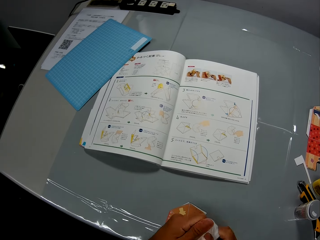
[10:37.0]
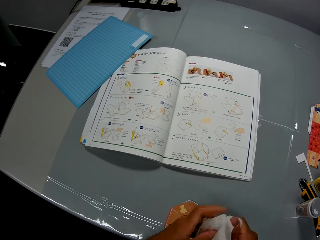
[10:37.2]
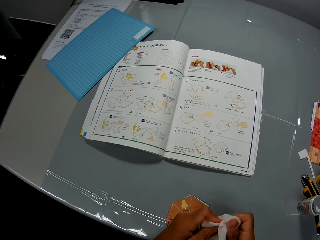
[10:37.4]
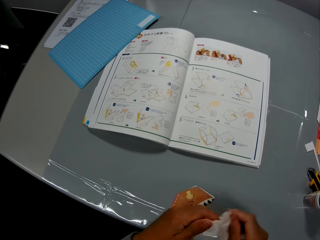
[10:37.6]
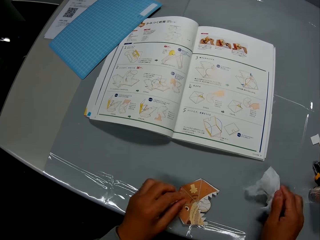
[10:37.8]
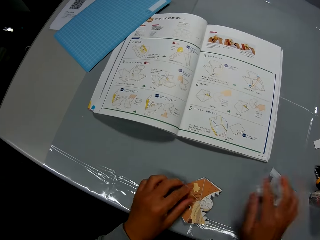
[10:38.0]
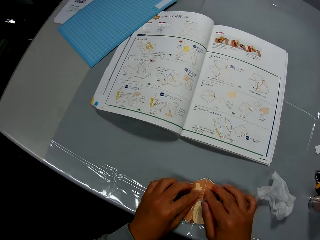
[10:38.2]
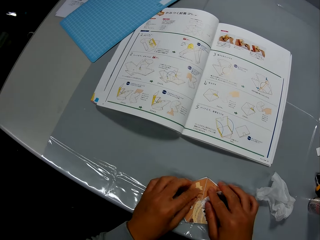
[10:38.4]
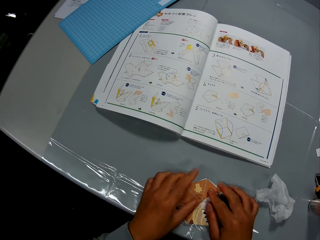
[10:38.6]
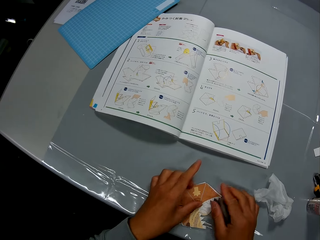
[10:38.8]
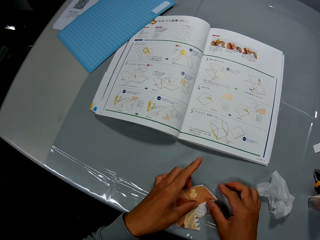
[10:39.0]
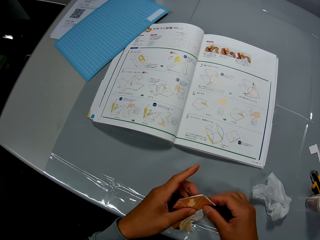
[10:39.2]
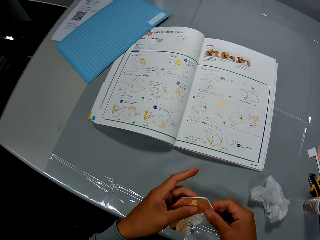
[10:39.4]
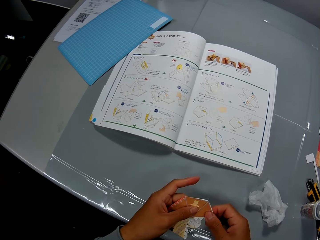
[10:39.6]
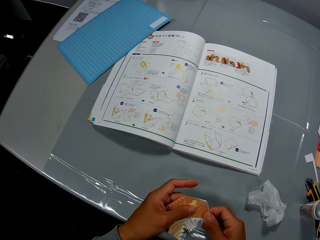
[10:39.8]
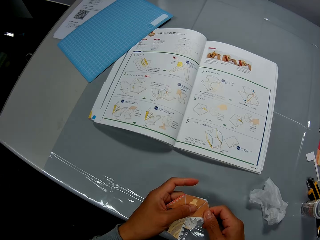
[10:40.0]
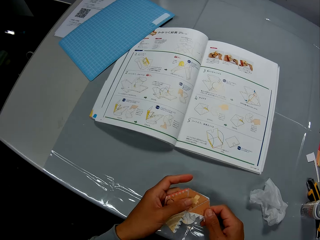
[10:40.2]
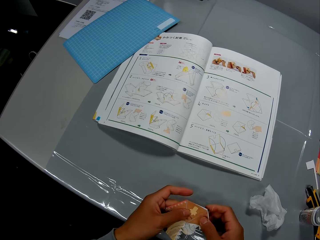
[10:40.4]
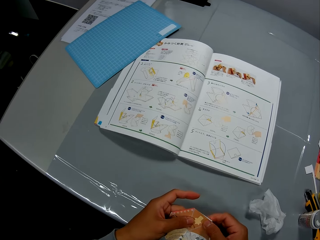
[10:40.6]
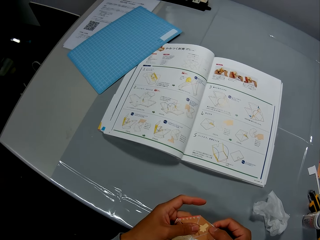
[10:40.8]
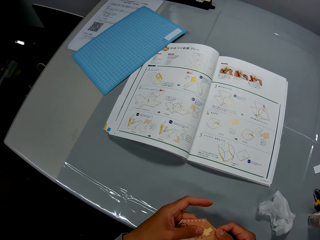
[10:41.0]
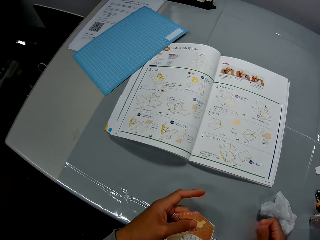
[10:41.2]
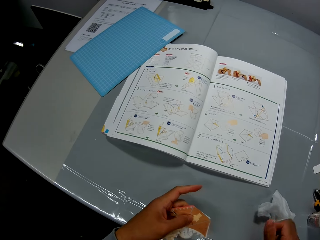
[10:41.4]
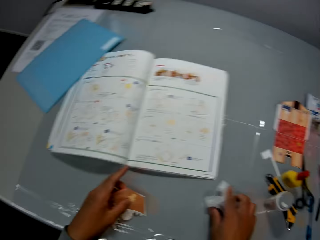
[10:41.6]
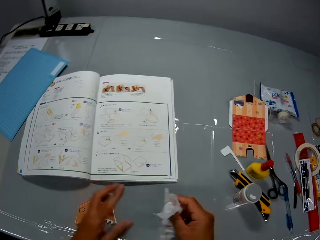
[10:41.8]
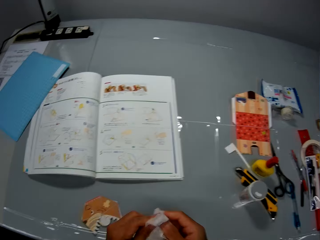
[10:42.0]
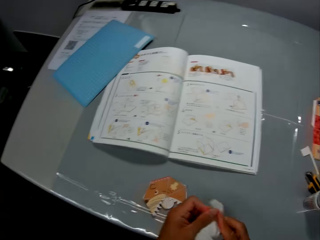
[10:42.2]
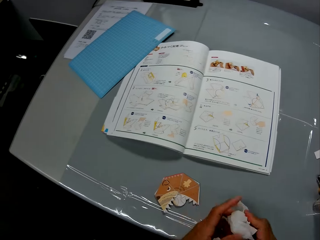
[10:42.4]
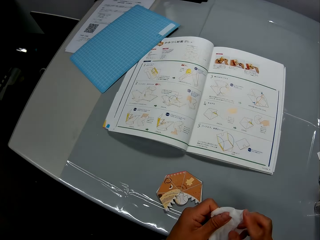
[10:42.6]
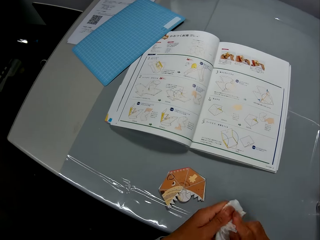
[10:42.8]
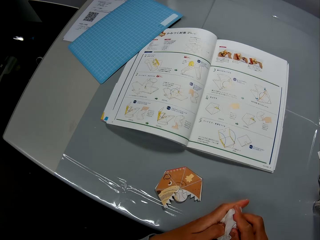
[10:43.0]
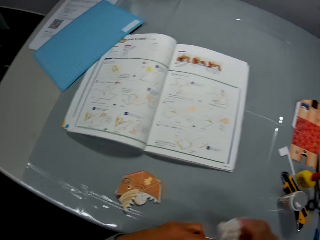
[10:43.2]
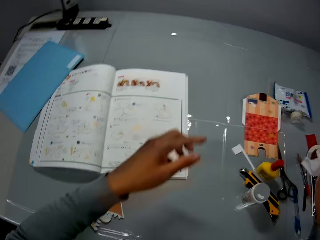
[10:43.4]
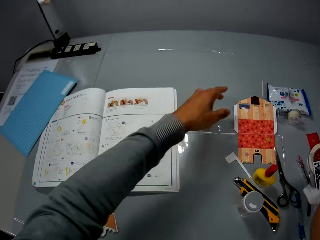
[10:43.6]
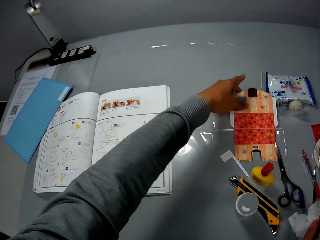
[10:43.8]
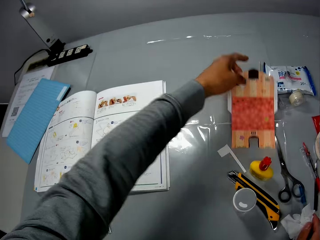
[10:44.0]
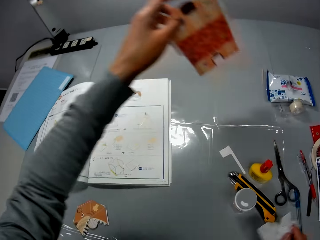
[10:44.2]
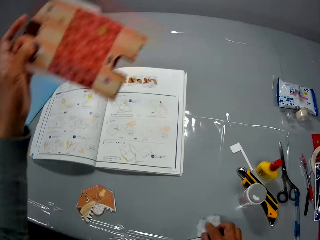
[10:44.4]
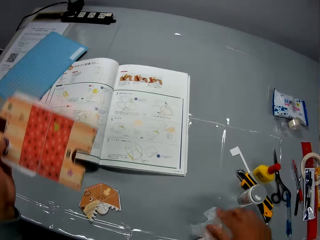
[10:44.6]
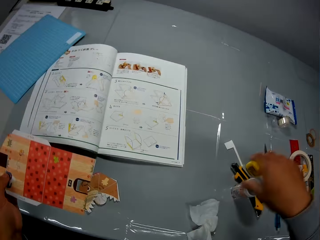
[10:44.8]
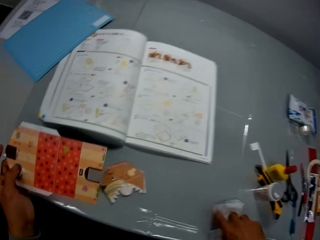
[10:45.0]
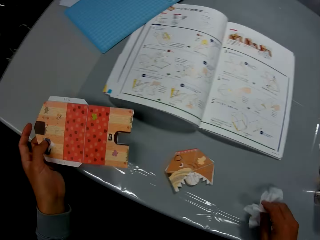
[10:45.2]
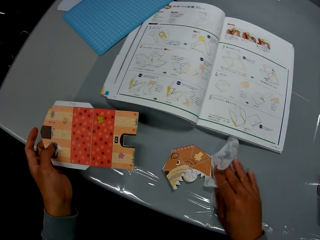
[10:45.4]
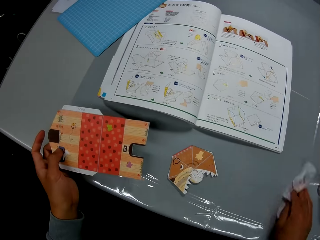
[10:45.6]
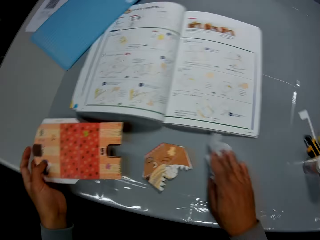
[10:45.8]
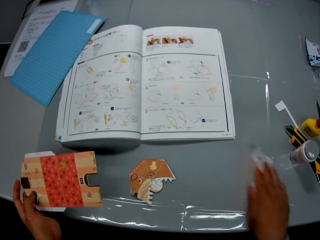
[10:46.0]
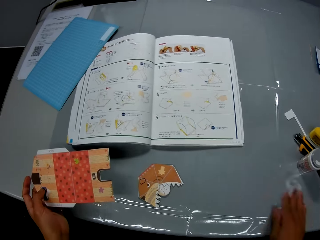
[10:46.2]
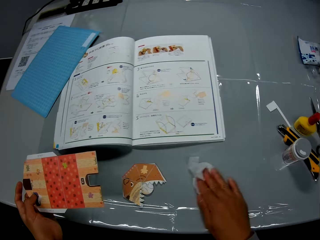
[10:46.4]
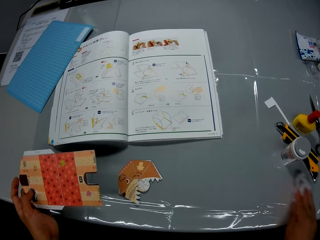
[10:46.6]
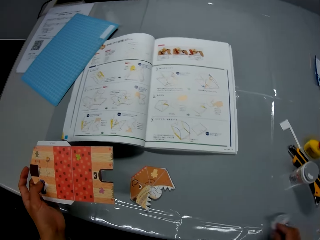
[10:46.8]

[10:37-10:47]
The camera wearer drops the wipe piece on the table. He examines the paper craft or craft paper. He picks up the paper craft from the table, holds the craft paper and examines the paper craft. He pulls a piece of paper from the craft paper edge and puts the piece of paper on the table. He picks up the wipe piece from the table, drops the paper craft on the table and wipes his hands with the wipe piece. He picks up a second paper craft from the table, drops the wipe piece on the table, picks up a piece of paper on the table and wipes the table with the wipe piece.

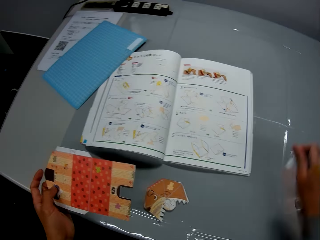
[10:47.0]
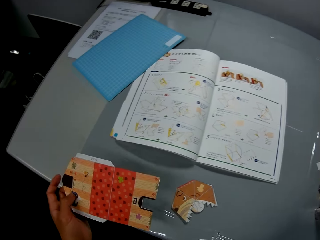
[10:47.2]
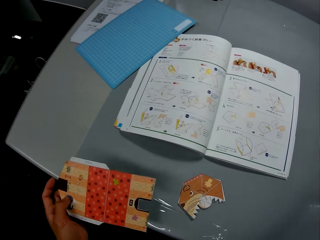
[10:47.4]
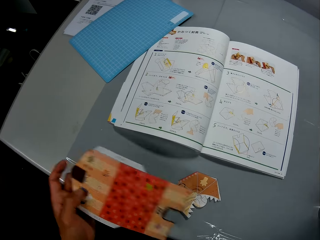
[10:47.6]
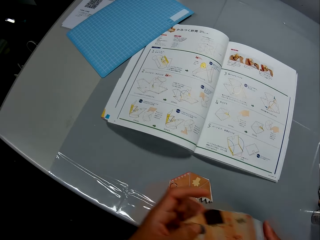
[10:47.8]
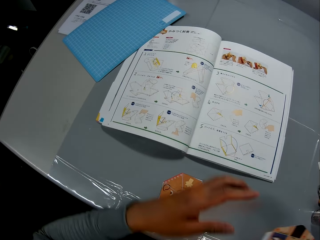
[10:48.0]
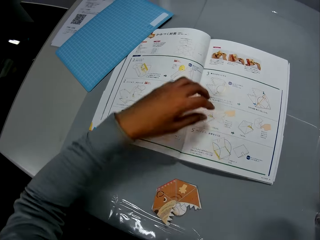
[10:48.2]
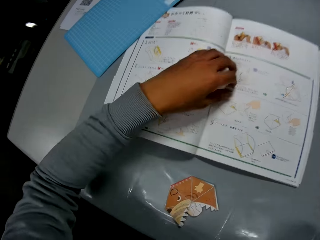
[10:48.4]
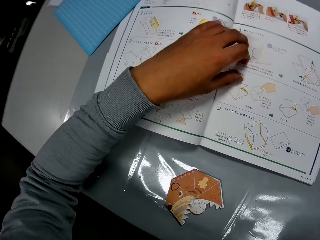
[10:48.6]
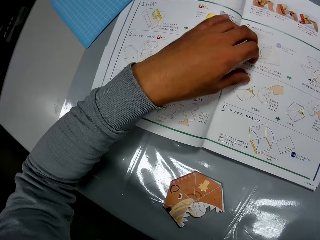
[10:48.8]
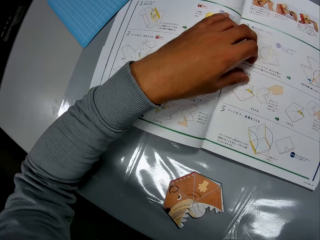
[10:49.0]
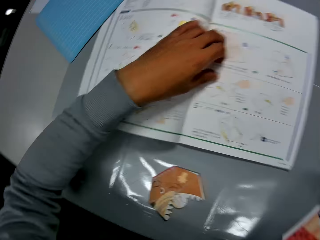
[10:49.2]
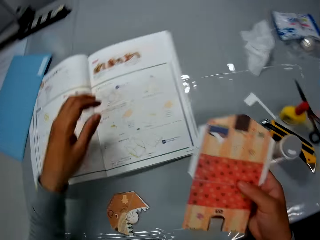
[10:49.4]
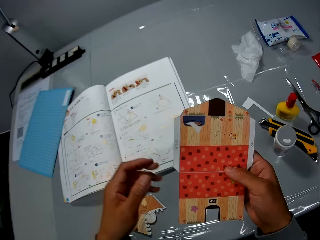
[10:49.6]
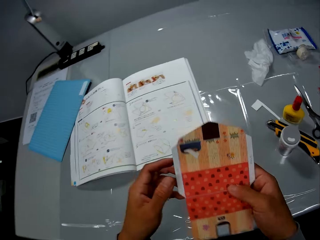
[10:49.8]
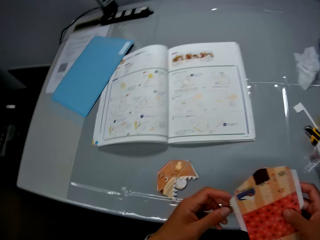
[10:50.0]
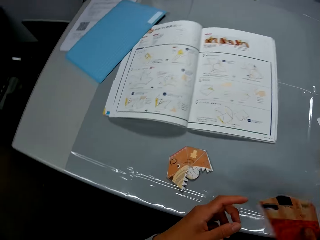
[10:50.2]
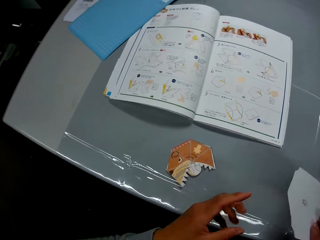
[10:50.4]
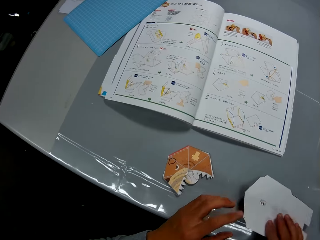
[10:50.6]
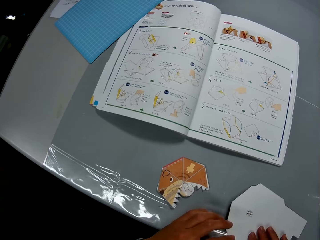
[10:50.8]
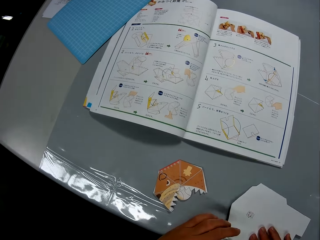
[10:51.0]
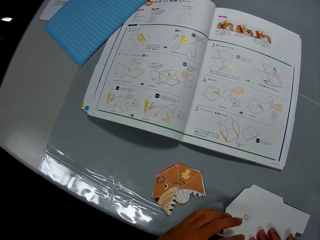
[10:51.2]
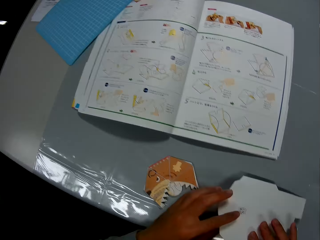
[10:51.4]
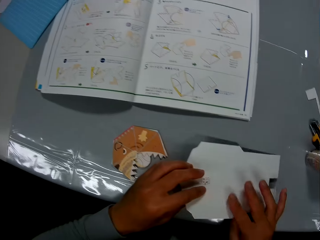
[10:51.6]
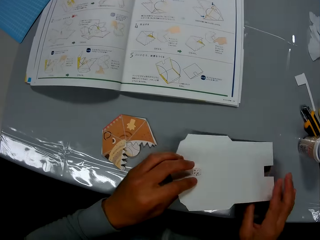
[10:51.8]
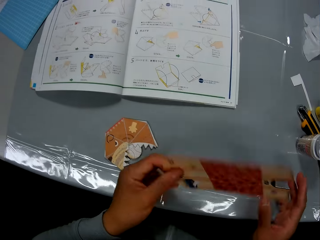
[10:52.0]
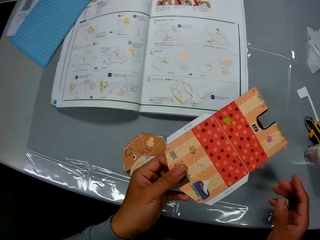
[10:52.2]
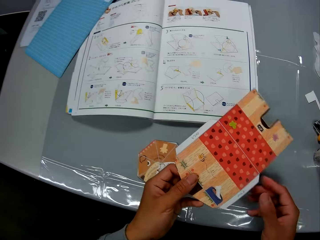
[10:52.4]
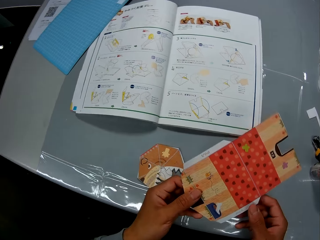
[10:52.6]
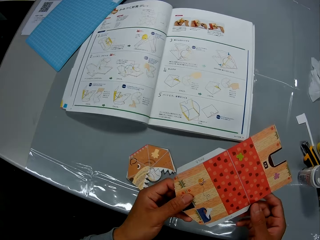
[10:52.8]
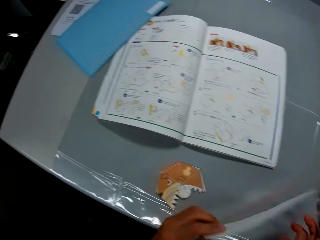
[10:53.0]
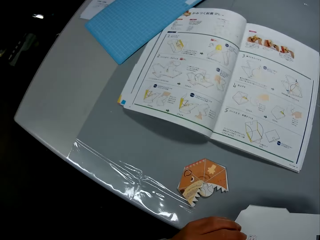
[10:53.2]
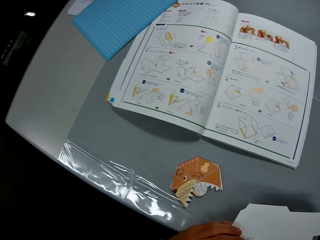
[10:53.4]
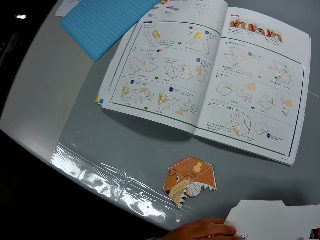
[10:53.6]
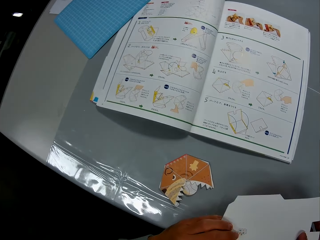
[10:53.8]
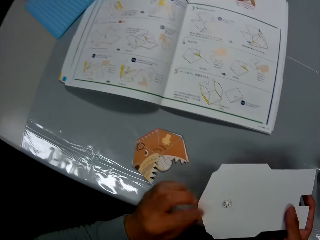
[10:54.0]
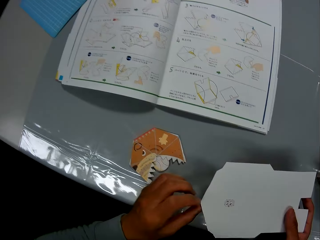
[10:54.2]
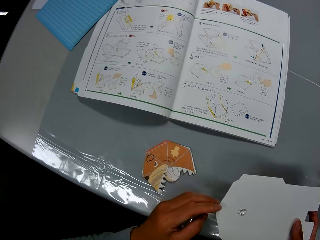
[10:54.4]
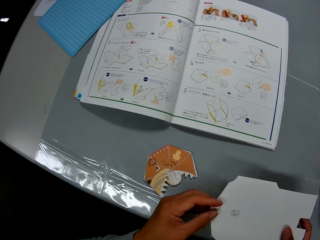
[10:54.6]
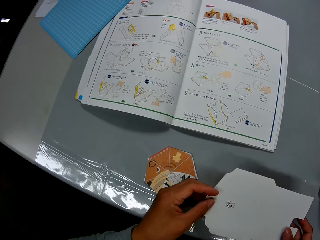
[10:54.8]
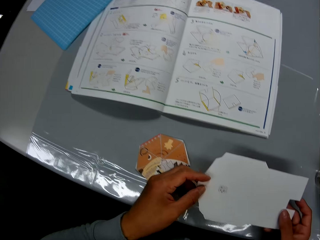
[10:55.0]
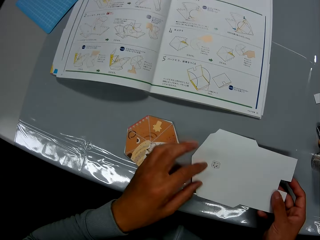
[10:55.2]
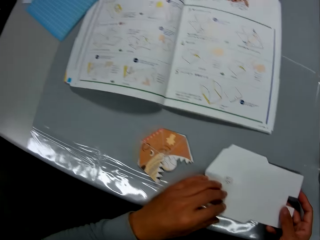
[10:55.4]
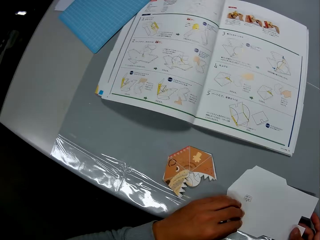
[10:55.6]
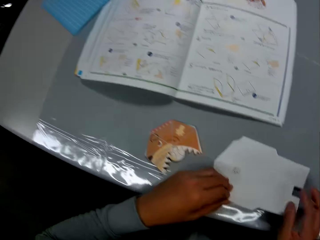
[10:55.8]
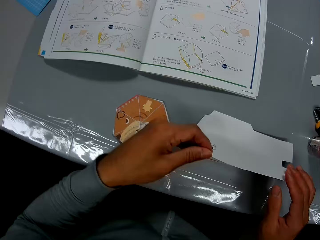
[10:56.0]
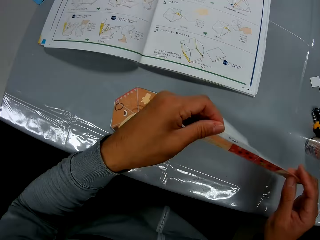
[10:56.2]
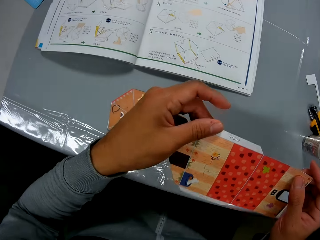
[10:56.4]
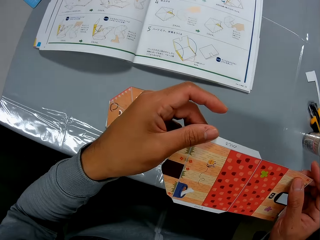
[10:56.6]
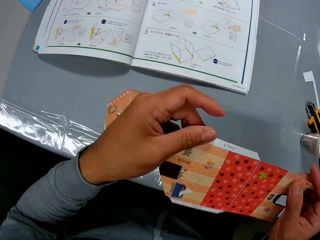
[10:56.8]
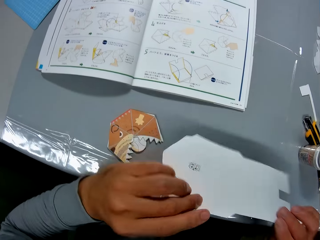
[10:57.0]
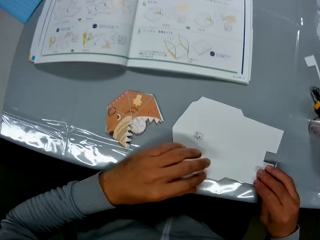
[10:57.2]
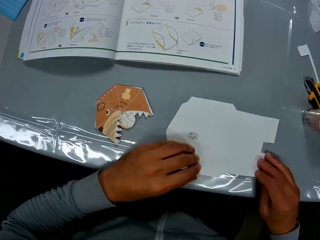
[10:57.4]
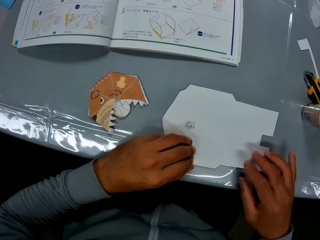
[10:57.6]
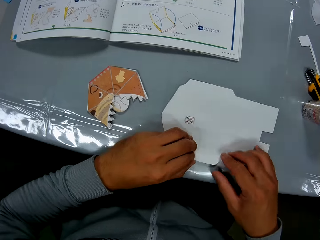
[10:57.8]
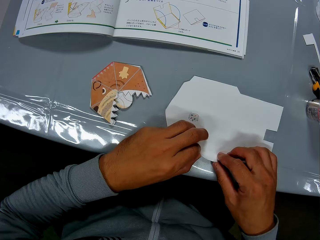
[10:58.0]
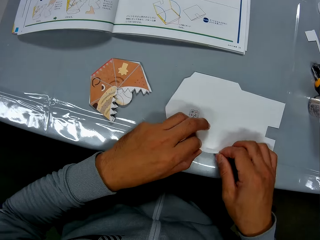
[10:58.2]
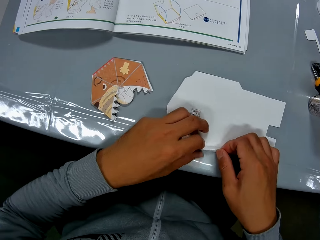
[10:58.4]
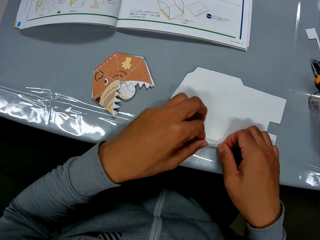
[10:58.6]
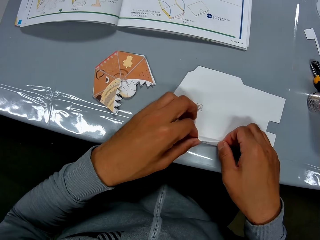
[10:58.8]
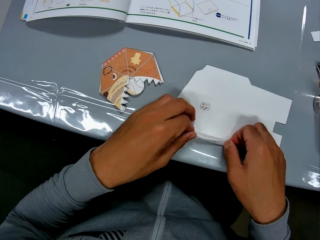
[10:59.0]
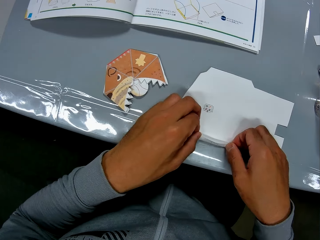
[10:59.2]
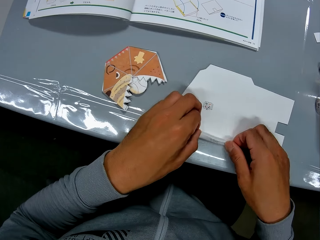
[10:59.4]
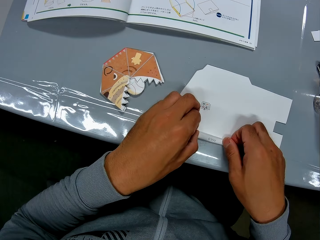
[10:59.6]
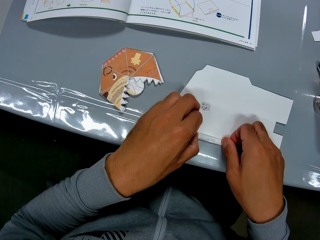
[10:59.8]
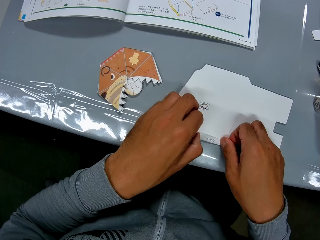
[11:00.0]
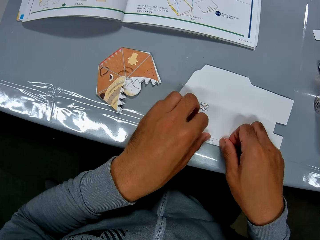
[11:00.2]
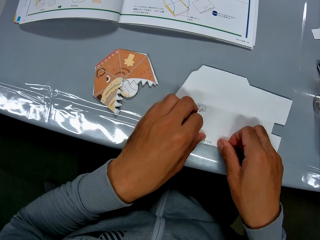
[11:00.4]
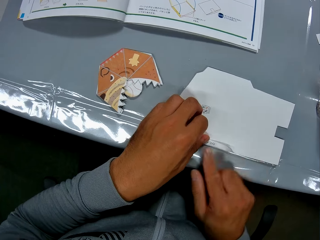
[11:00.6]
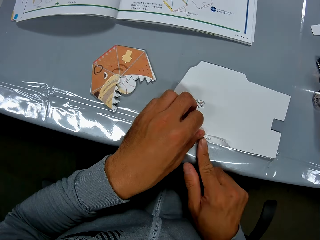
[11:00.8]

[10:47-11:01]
The camera wearer drops the wipe piece on the table. He switches the second paper craft or craft paper from his left hand to his right hand. He places his left hand on the craft book or instruction booklet and continues to check the craft illustrations in the craft book. He examines the second paper craft. He looks at the instruction booklet and drops the second paper craft on the table. He picks up the second paper craft from the table, examines the second paper craft, turns the craft paper and looks at the instruction booklet. He drops the second paper craft on the table. He picks up the second paper craft from the table, turns the craft paper, examines the second paper craft, turns the craft paper and drops the second paper craft on the table. He crafts with the second paper craft.
